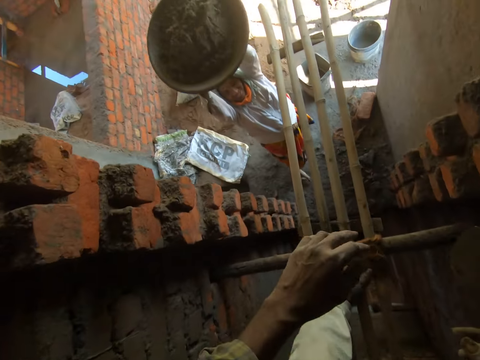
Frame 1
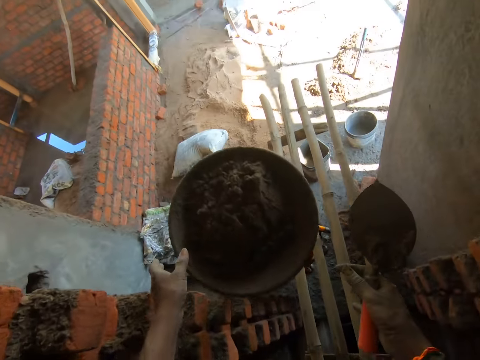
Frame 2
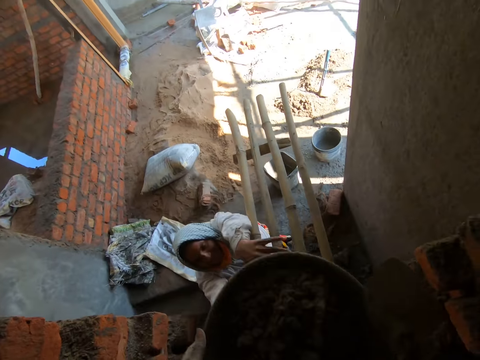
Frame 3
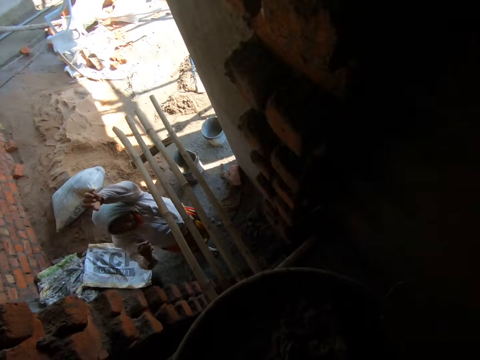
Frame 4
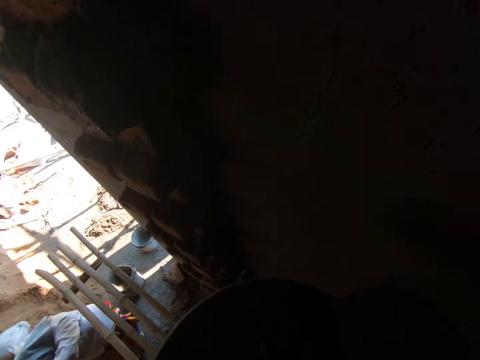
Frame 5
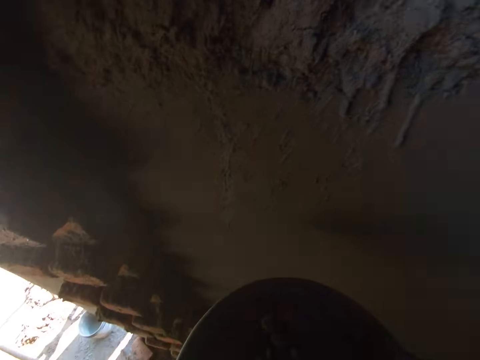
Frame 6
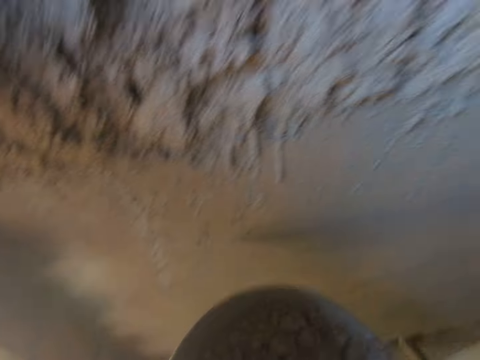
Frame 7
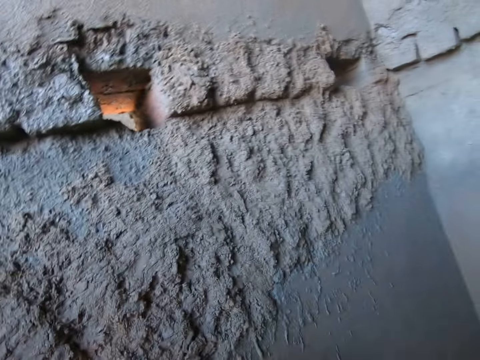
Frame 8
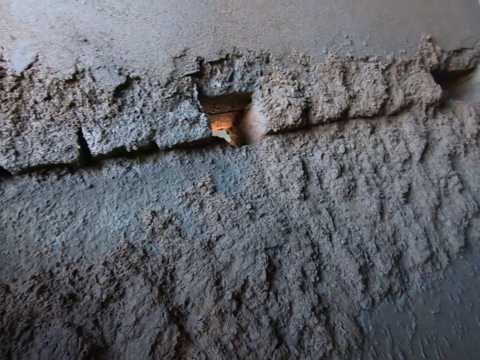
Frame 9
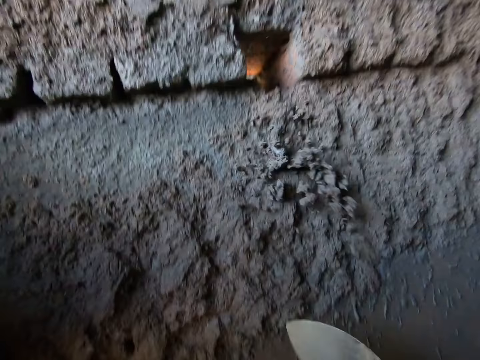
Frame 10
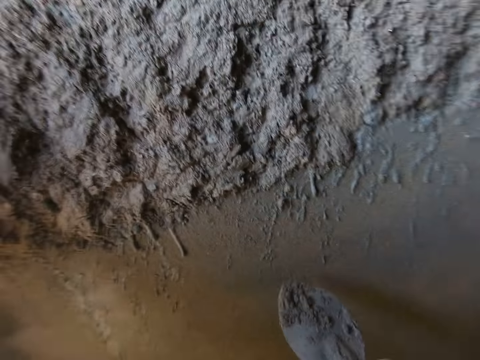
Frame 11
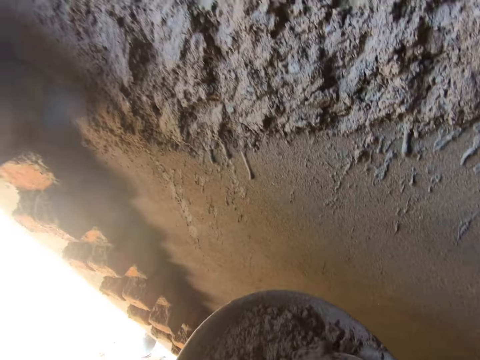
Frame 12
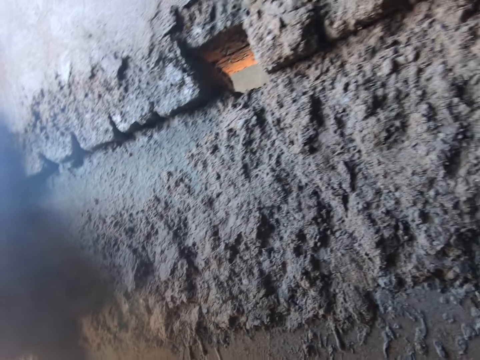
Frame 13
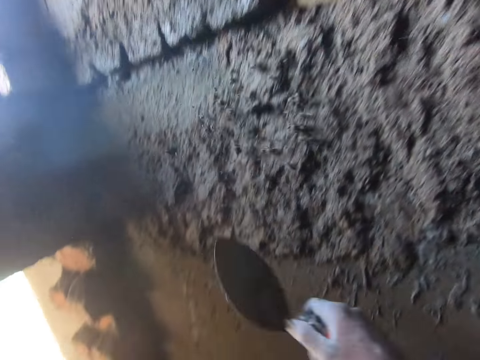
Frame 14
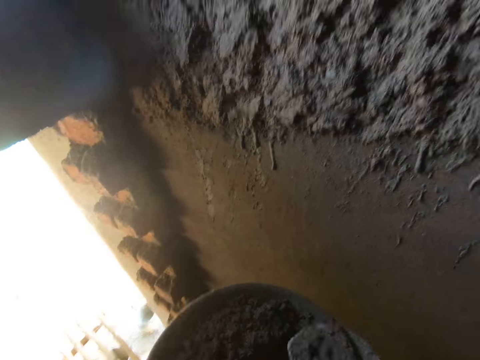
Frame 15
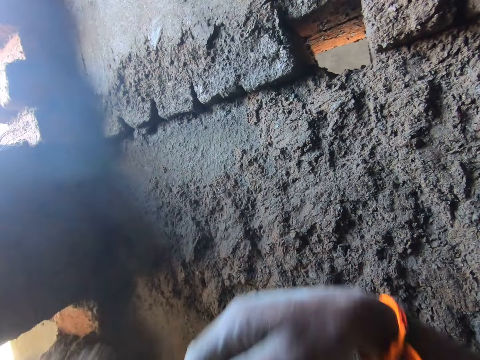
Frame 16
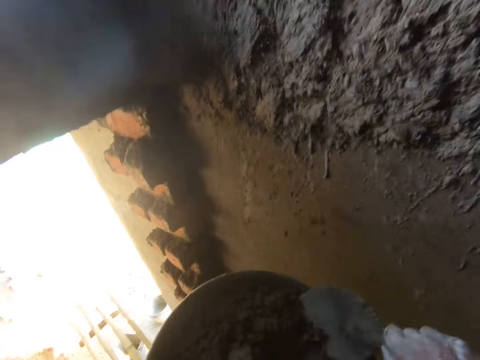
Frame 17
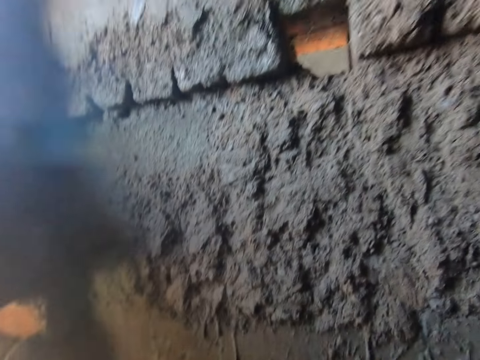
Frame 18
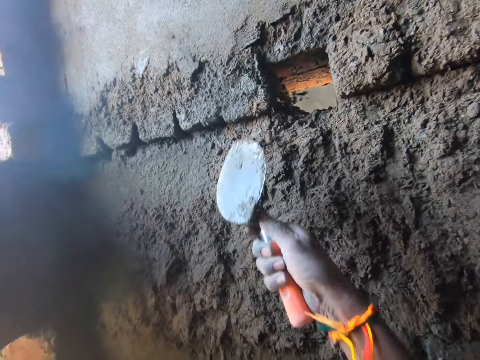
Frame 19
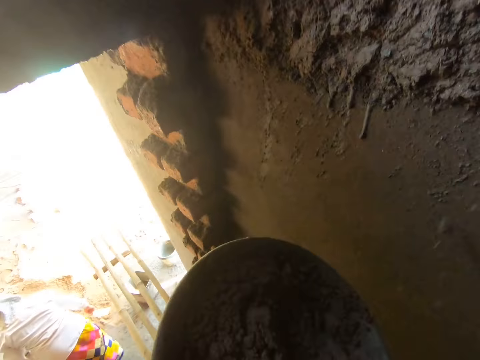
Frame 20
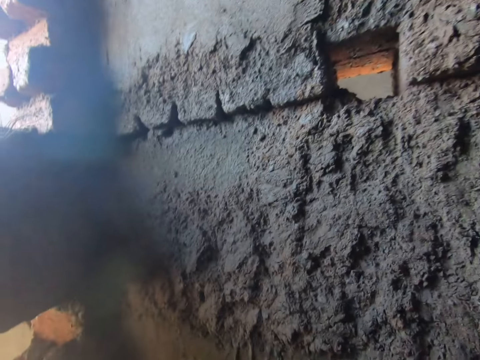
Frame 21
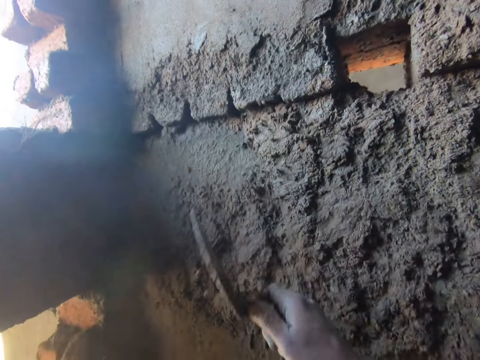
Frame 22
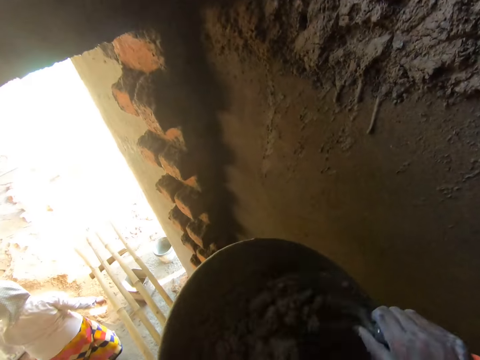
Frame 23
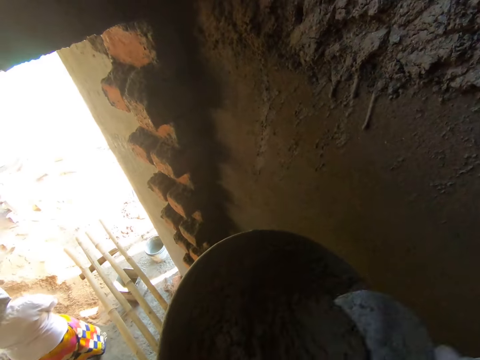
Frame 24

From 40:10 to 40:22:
The woman hands over the headpan to the camera wearer with both hands. The camera wearer mixes mortar in the headpan with the hand trowel in his right hand. He scoops mortar from the headpan with the hand trowel in his right hand. He splatters mortar on the wall with the hand trowel in his right hand. He scoops mortar from the headpan with the hand trowel in his right hand. He splatters mortar on the wall with the hand trowel in his right hand. He scoops mortar from the headpan with the hand trowel in his right hand. He splatters mortar on the wall with the hand trowel in his right hand. He scoops mortar from the headpan with the hand trowel in his right hand. He splatters mortar on the wall with the hand trowel in his right hand. He scoops mortar from the headpan with the hand trowel in his right hand. He splatters mortar on the wall with the hand trowel in his right hand.

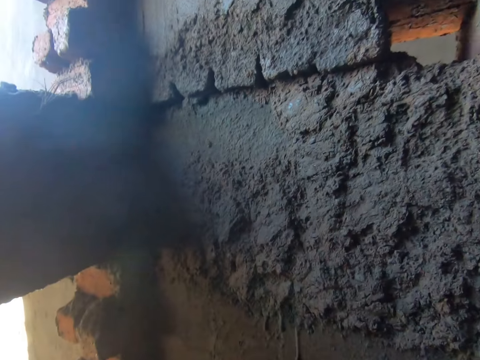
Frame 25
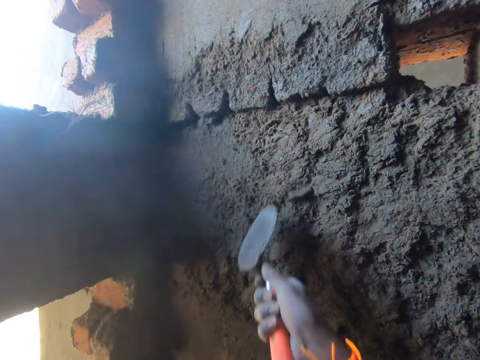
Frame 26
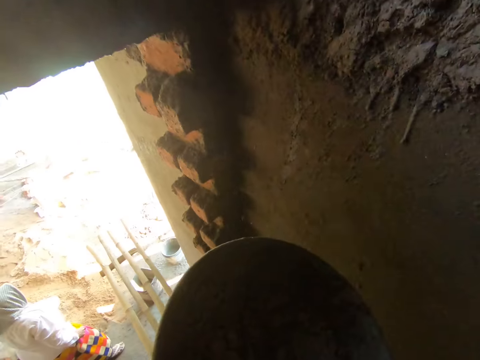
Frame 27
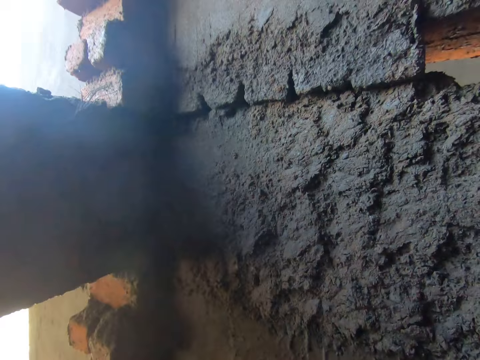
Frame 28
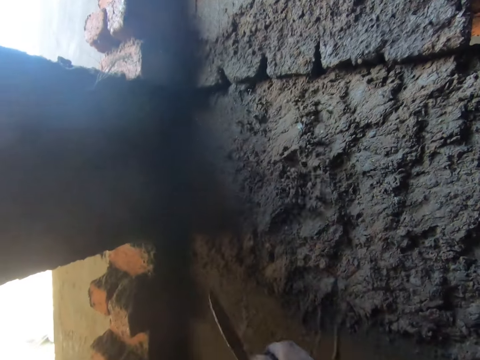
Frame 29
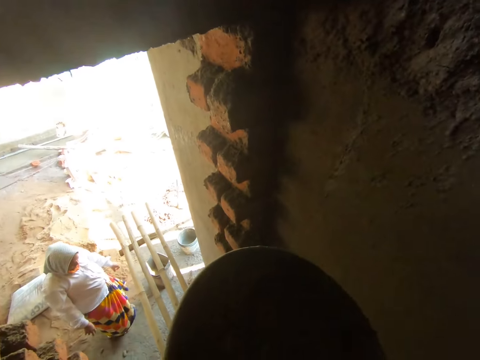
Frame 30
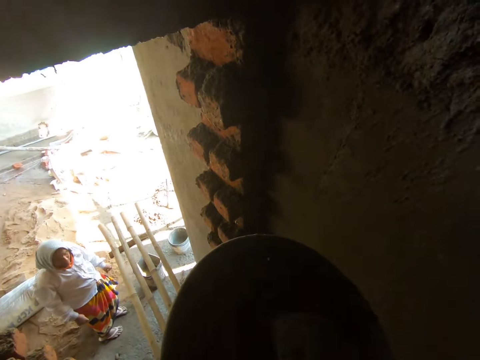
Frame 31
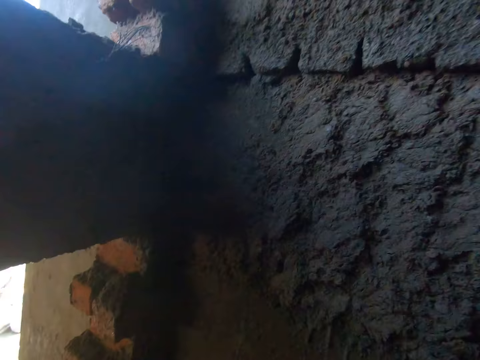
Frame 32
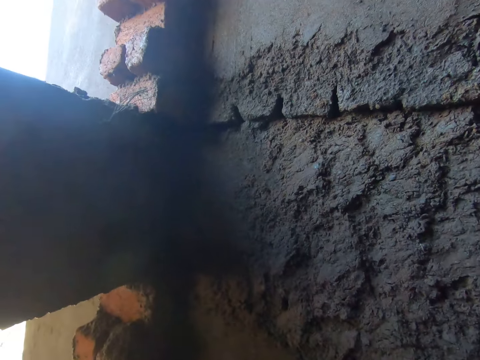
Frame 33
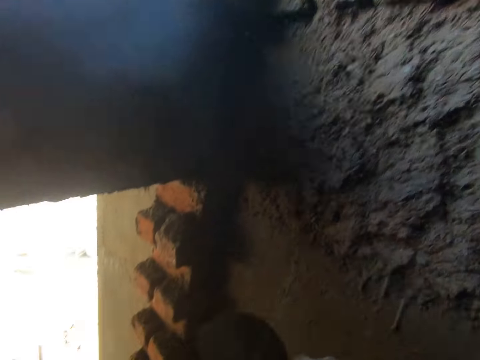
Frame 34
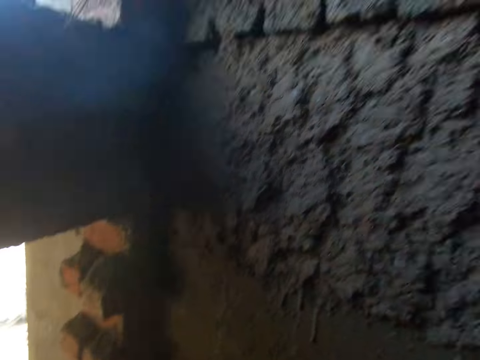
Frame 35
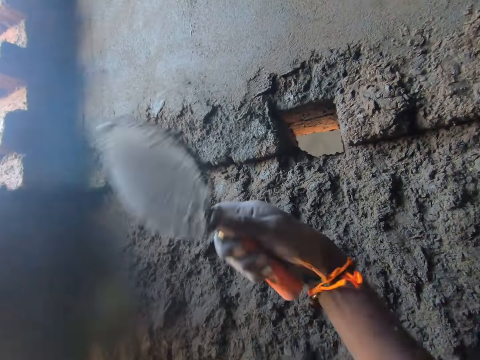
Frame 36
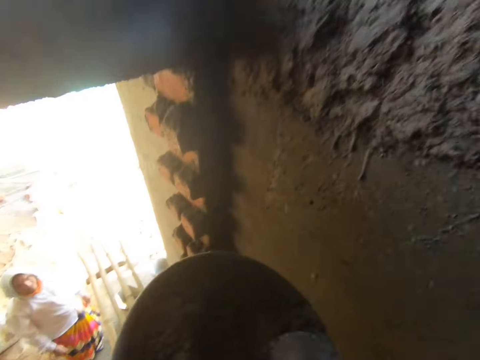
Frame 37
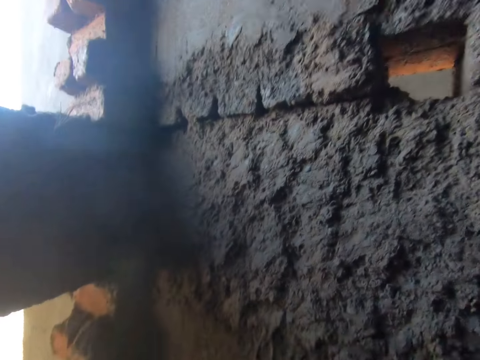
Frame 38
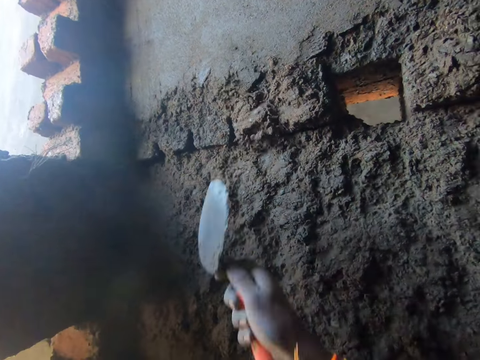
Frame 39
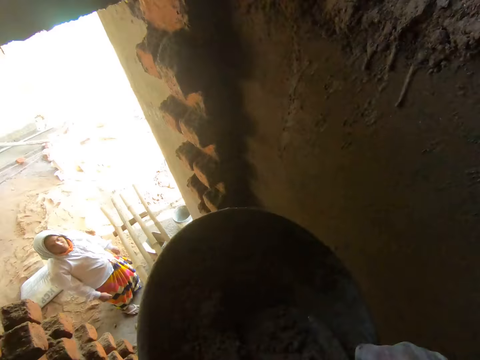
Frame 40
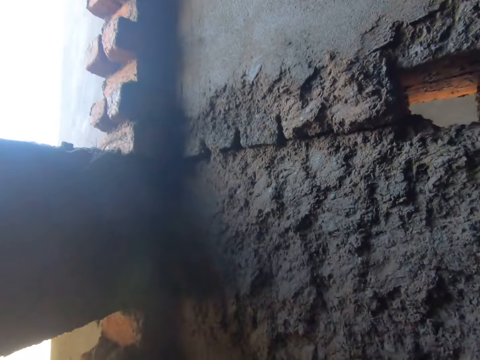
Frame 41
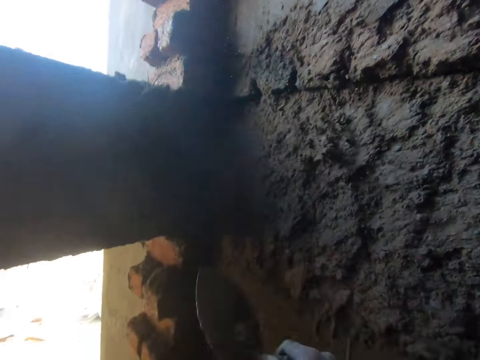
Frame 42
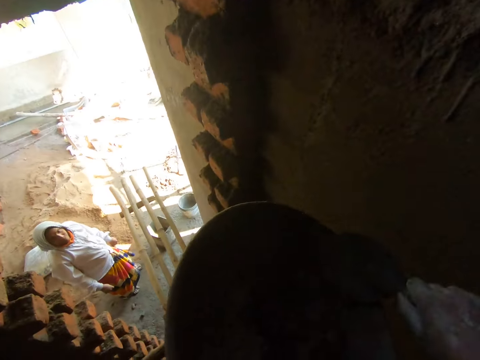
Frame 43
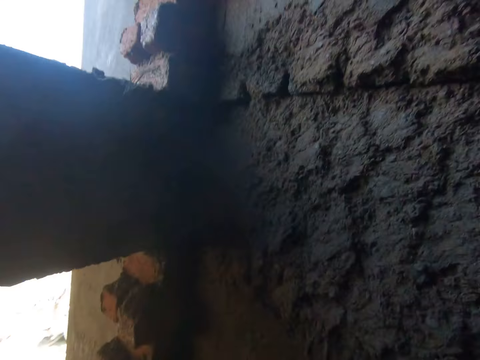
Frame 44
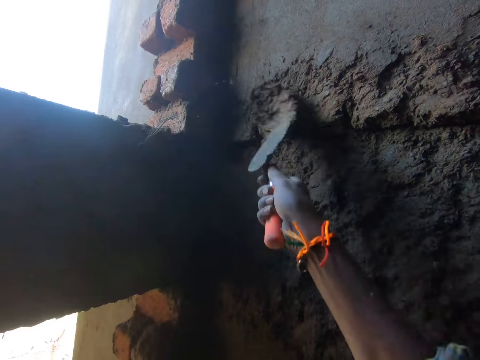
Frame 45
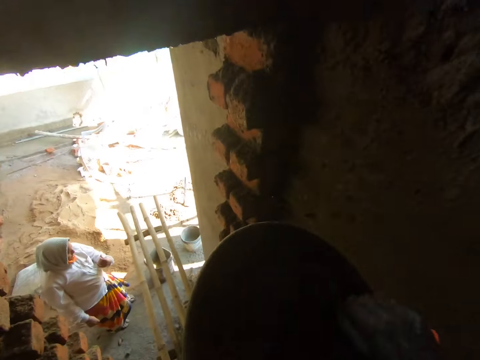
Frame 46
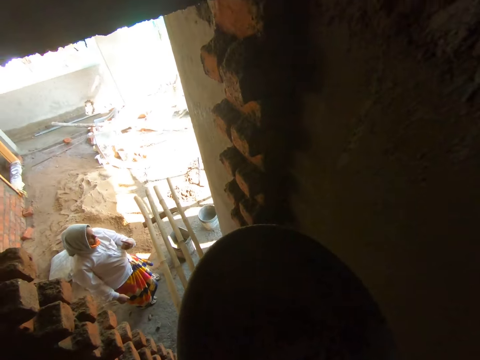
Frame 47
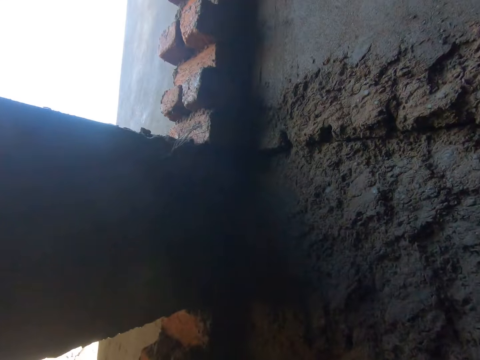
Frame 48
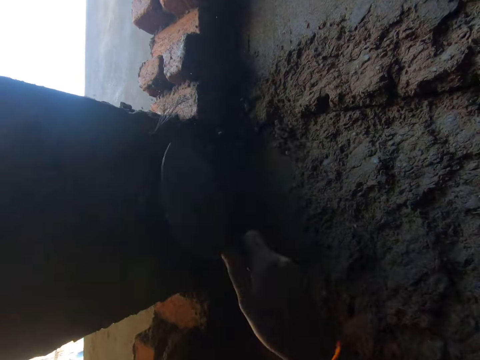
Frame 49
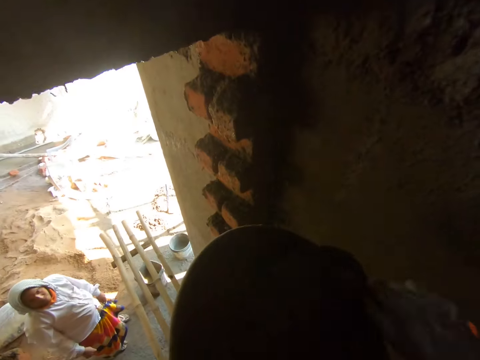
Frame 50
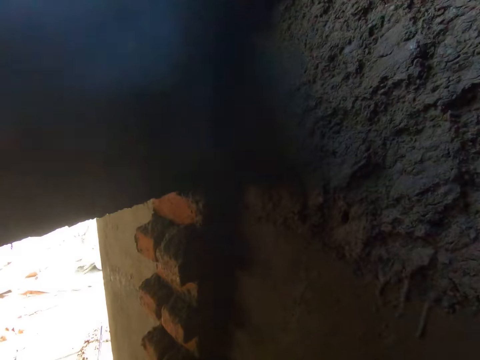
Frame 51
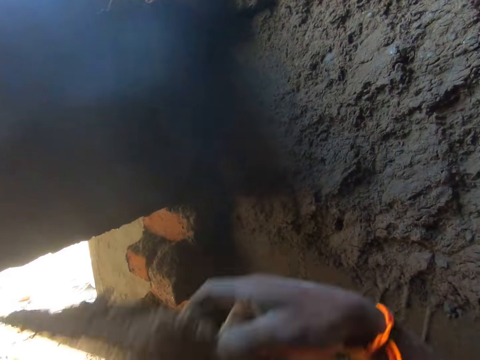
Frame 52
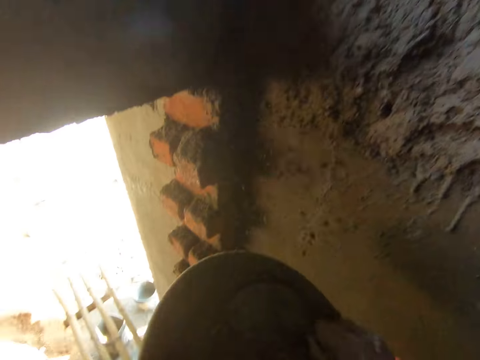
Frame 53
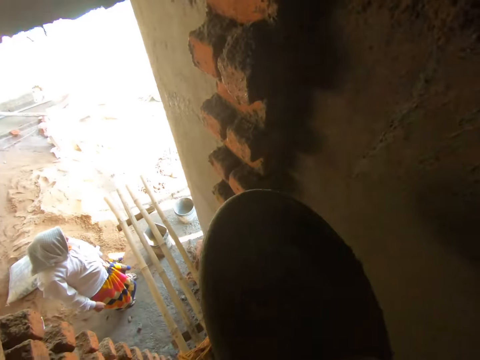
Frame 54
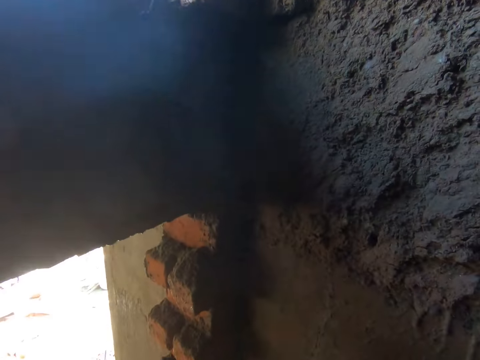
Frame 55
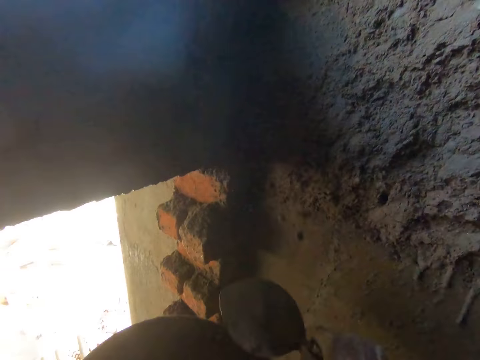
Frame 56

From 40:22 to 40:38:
The camera wearer scoops mortar from the headpan with the hand trowel in his right hand. He splatters mortar on the wall with the hand trowel in his right hand. He scoops mortar from the headpan with the hand trowel in his right hand. He splatters mortar on the wall with the hand trowel in his right hand. He scoops mortar from the headpan with the hand trowel in his right hand. He splatters mortar on the wall with the hand trowel in his right hand. He scoops mortar from the headpan with the hand trowel in his right hand. He splatters mortar on the wall with the hand trowel in his right hand. He scoops mortar from the headpan with the hand trowel in his right hand. He splatters mortar on the wall with the hand trowel in his right hand. He scoops mortar from the headpan with the hand trowel in his right hand. He splatters mortar on the wall with the hand trowel in his right hand. He scoops mortar from the headpan with the hand trowel in his right hand. He splatters mortar on the wall with the hand trowel in his right hand. He scoops mortar from the headpan with the hand trowel in his right hand. He splatters mortar on the wall with the hand trowel in his right hand. He scoops mortar from the headpan with the hand trowel in his right hand. He splatters mortar on the wall with the hand trowel in his right hand. He scoops mortar from the headpan with the hand trowel in his right hand. He splatters mortar on the wall with the hand trowel in his right hand.
